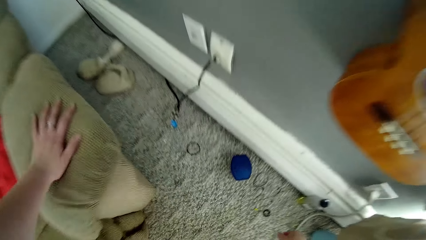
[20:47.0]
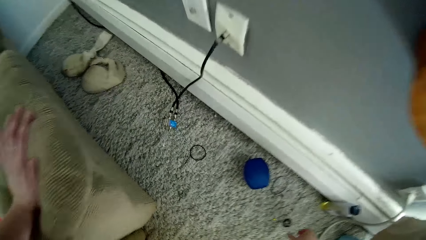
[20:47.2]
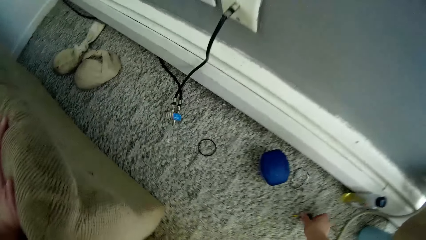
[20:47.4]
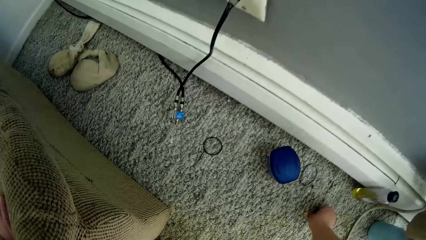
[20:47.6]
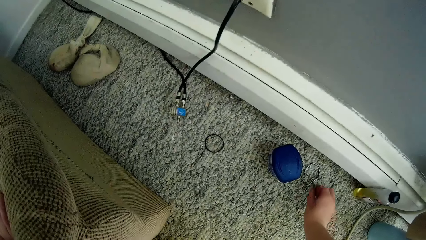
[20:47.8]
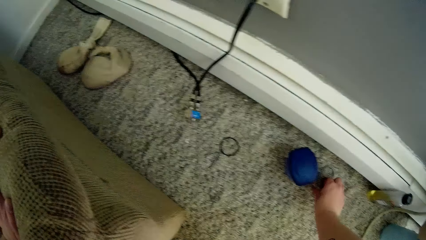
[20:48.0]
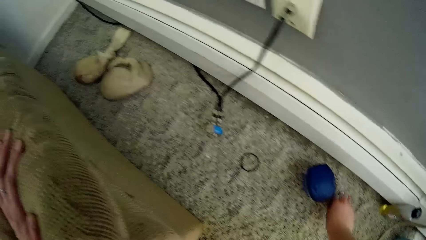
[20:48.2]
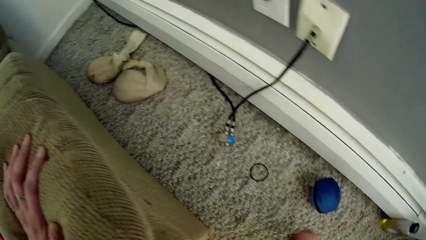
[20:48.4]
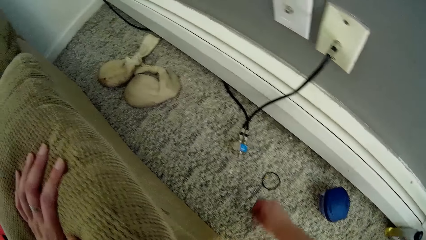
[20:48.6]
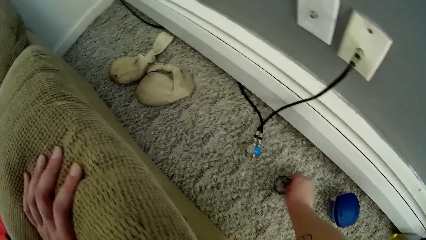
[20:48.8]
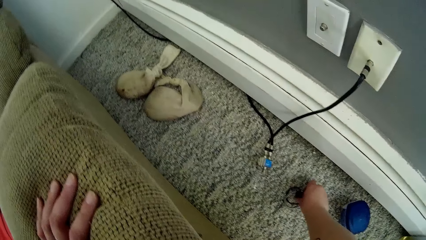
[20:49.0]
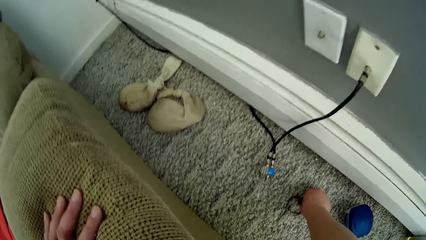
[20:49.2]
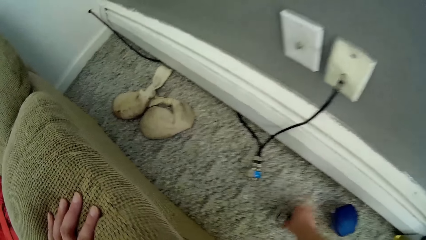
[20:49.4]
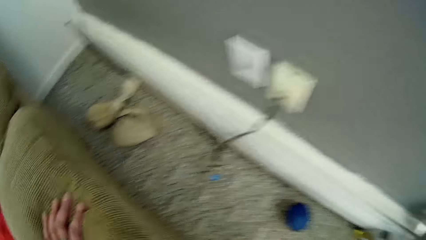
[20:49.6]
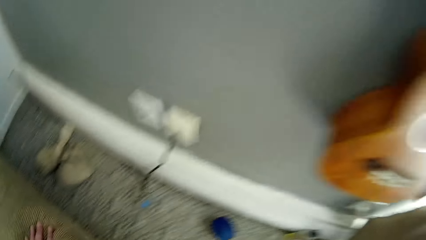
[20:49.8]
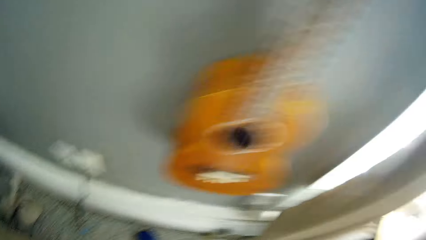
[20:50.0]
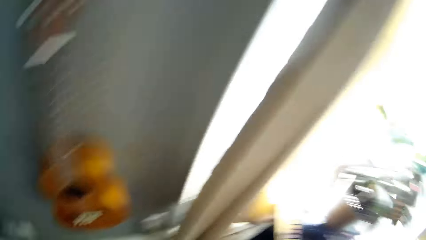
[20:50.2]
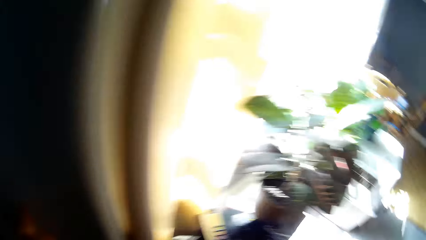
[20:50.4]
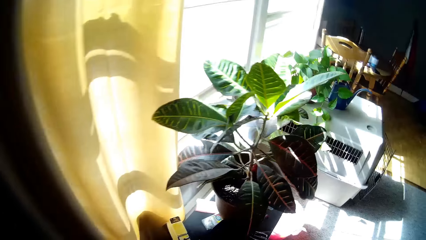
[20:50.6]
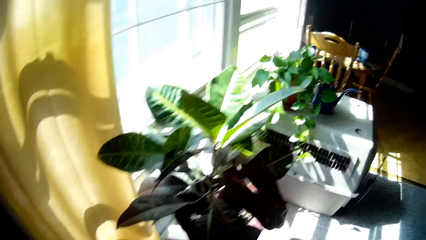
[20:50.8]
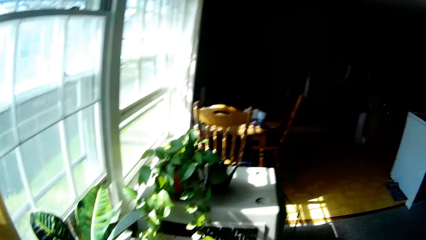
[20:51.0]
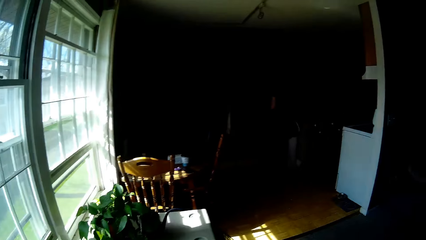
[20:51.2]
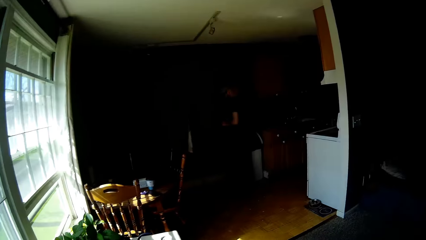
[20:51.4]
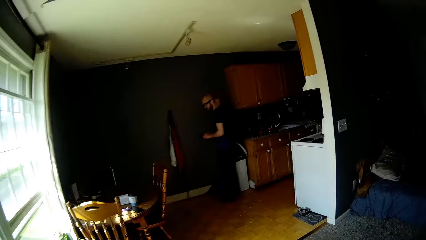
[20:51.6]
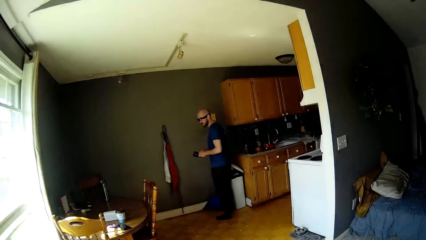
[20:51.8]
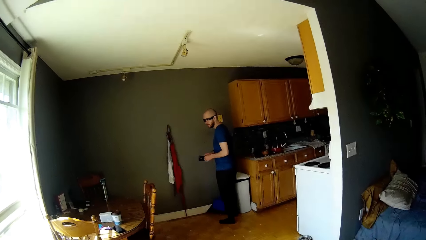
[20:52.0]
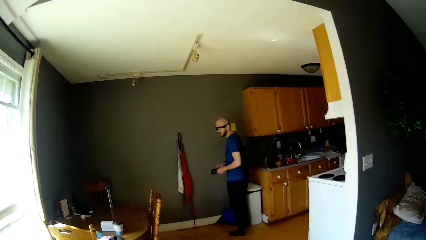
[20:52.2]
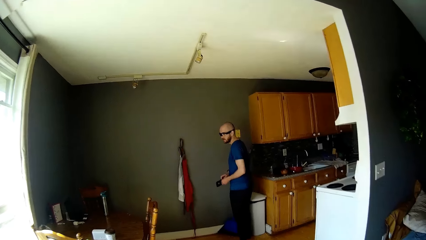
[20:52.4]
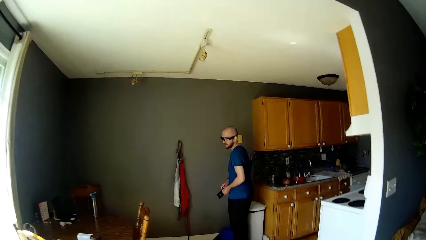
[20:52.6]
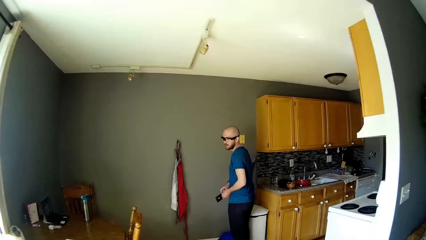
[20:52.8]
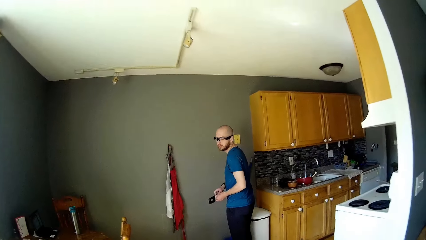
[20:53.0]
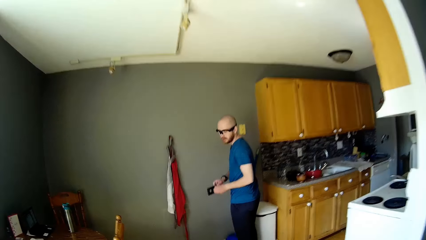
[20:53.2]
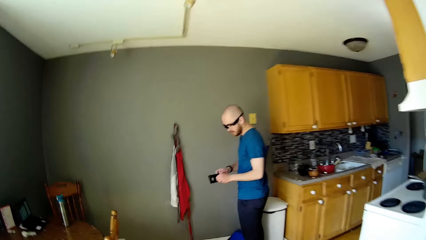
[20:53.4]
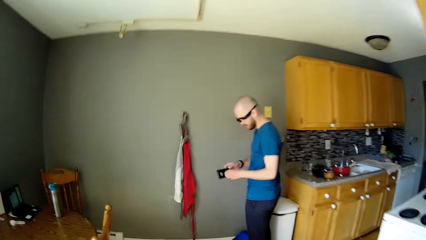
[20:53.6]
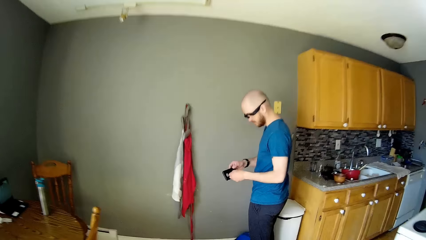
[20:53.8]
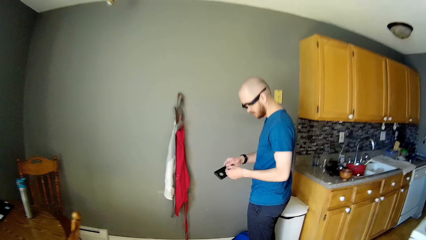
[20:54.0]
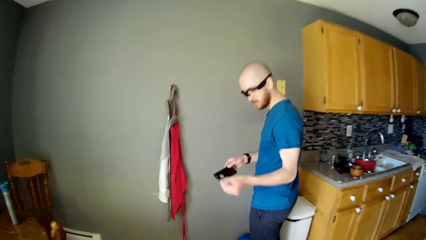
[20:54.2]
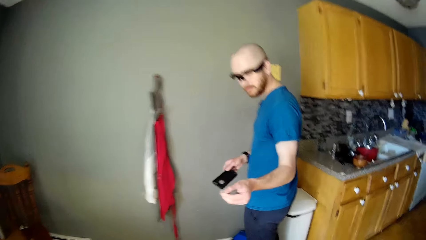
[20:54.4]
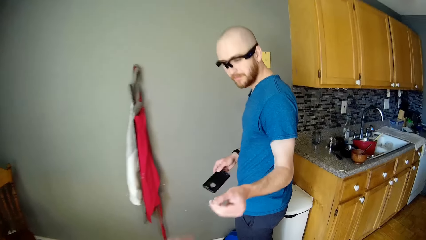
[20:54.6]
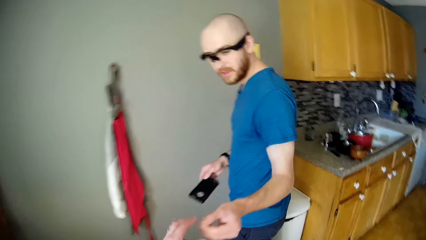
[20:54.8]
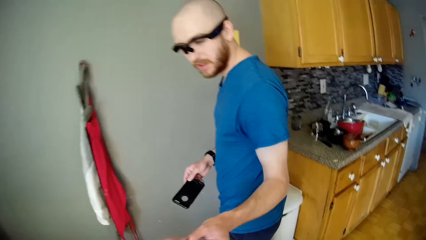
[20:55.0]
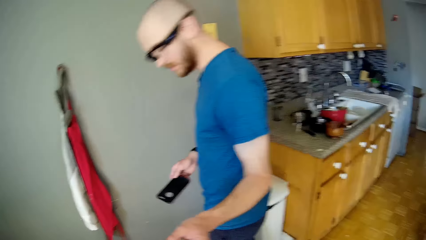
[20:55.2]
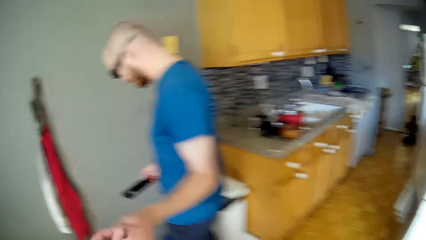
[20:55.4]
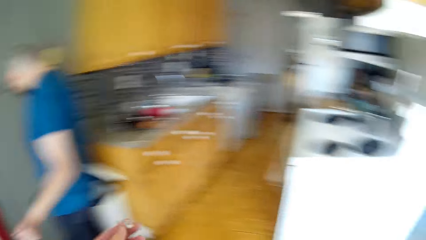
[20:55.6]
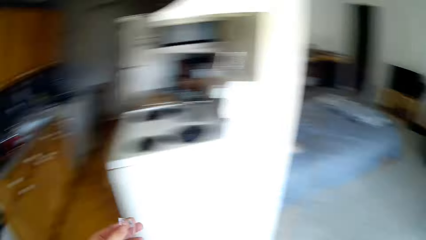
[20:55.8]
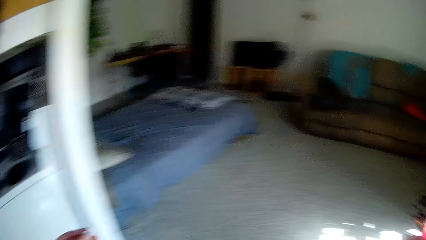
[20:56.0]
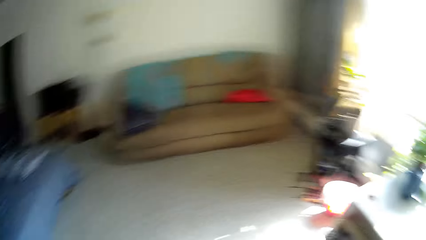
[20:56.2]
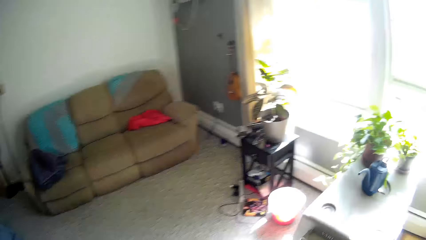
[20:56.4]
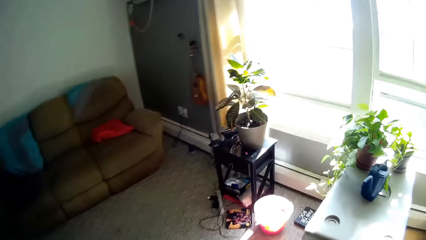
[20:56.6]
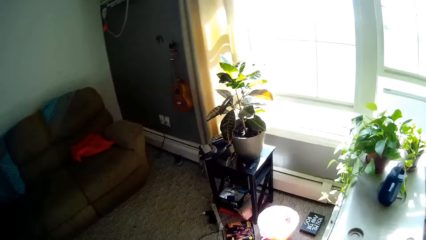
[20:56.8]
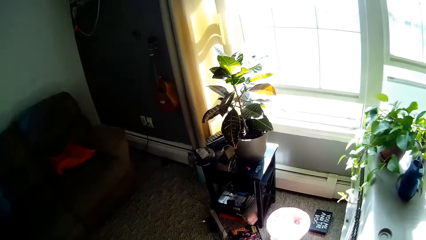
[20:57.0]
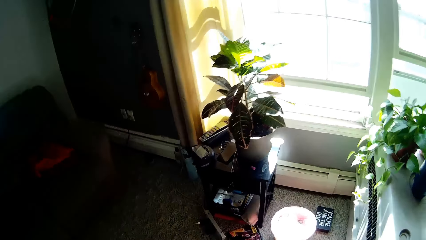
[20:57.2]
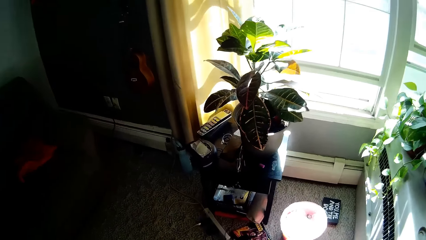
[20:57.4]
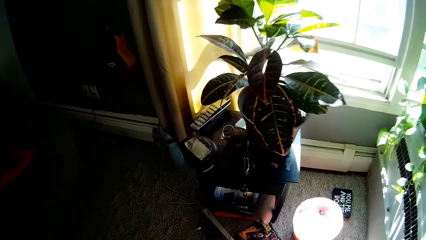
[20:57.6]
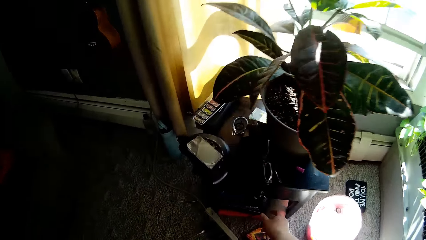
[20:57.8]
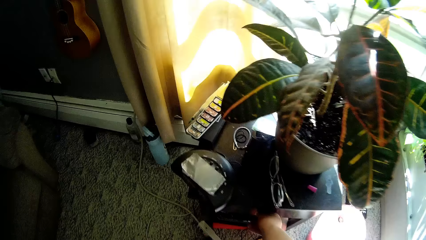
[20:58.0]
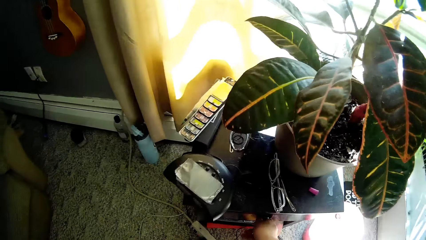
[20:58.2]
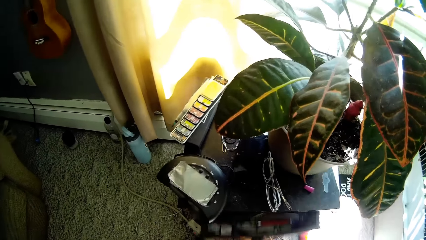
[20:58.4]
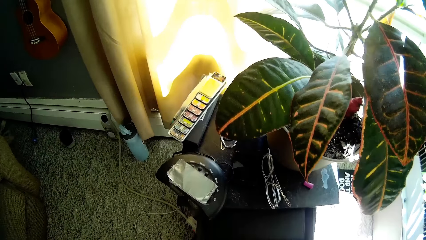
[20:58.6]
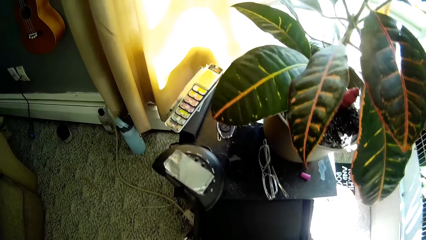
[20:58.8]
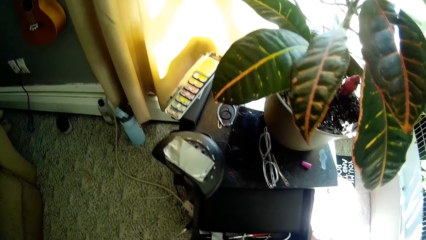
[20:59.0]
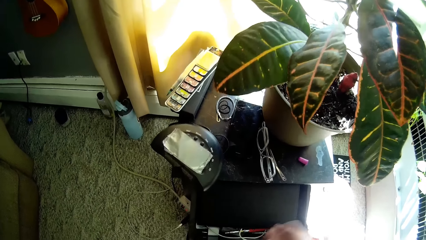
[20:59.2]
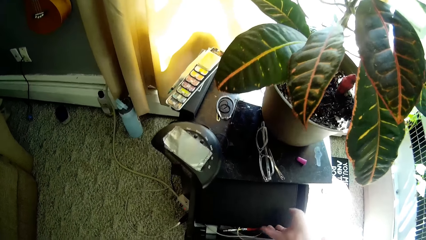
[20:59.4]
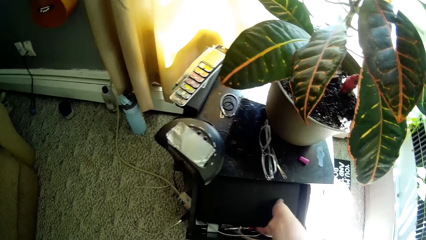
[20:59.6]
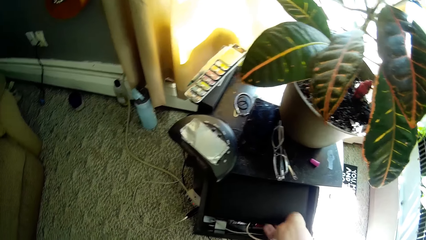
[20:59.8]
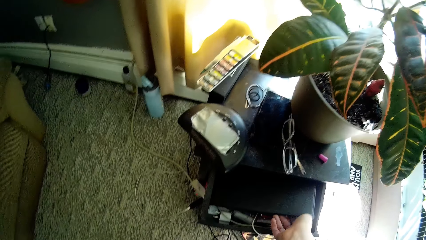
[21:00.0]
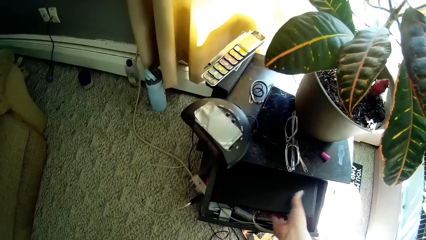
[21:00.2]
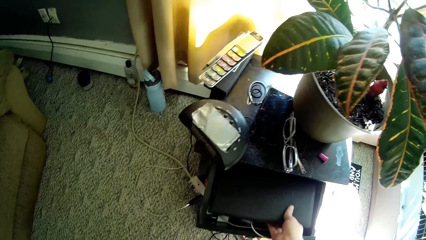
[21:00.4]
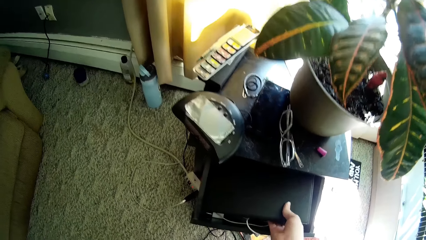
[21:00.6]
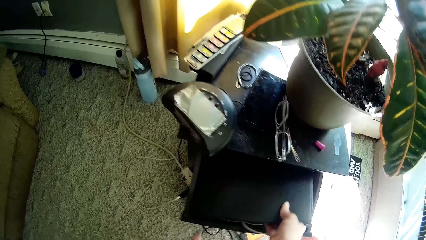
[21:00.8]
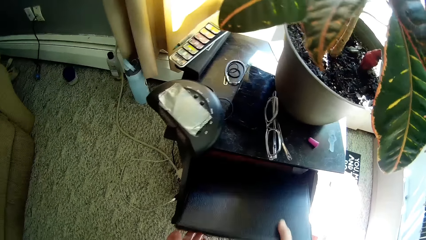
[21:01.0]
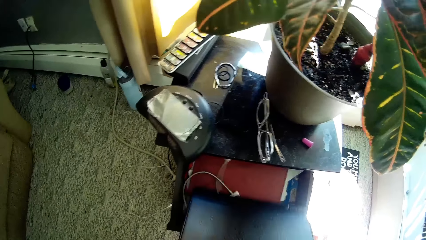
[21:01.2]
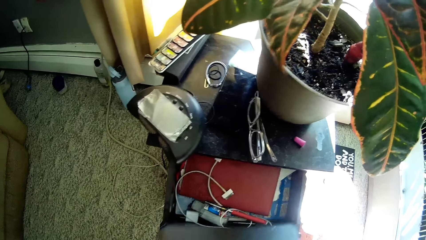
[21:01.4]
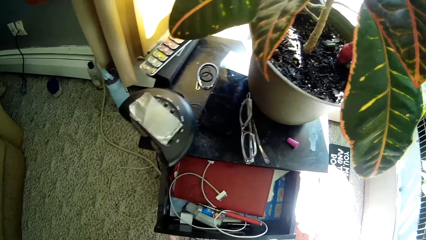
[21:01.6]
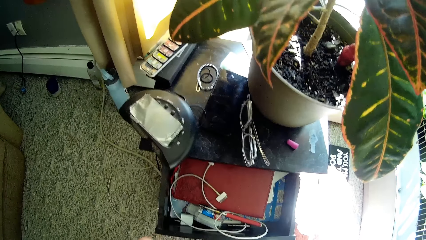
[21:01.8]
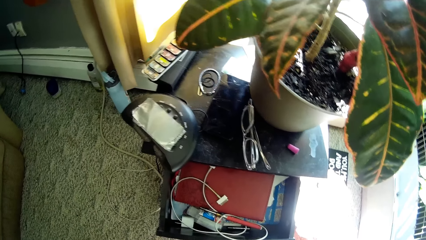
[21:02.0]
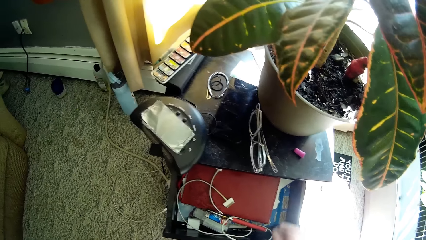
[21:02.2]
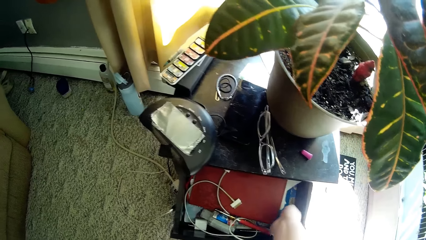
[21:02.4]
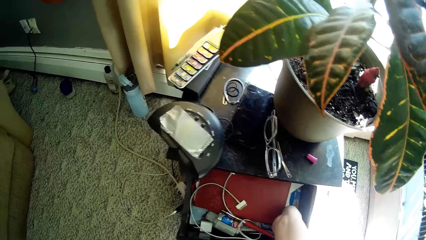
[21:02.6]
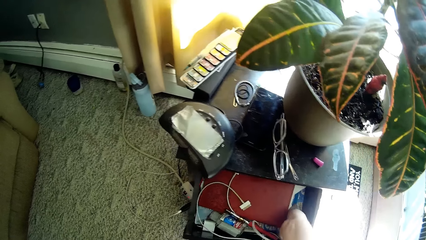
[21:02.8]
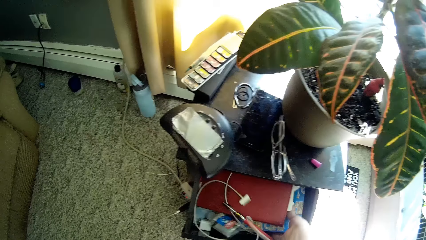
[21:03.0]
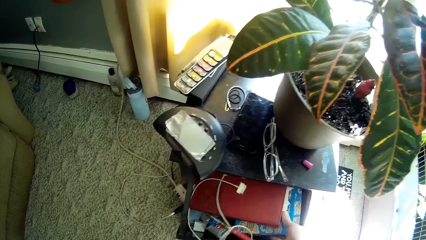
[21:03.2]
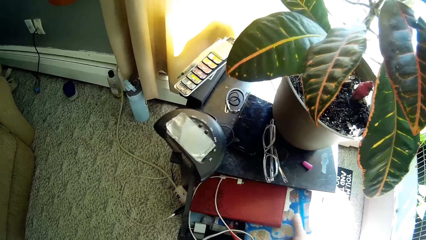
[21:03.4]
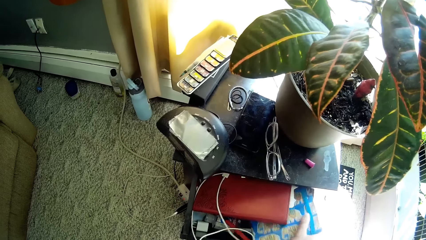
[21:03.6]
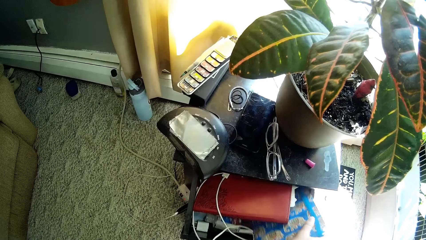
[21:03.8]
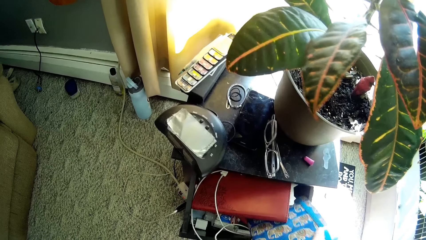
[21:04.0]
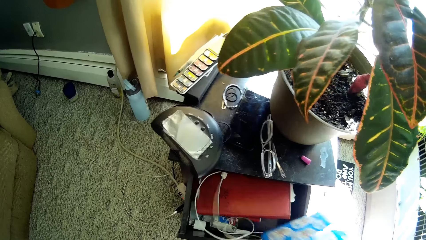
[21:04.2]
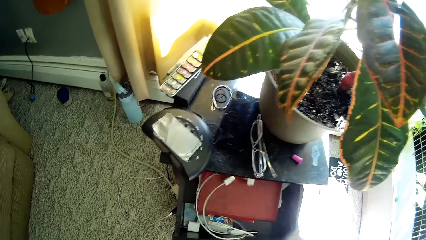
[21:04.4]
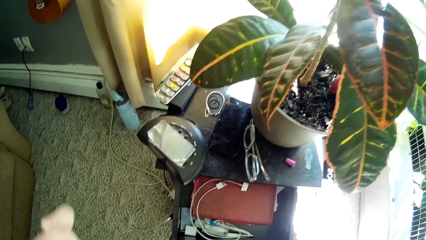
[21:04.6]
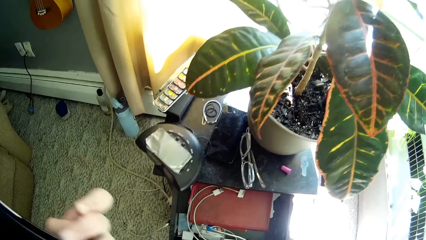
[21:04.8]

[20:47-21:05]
The camera wearer touches a couch with her left hand. She picks a hairband with her right hand on the floor. She picks the hairband again. She walks around. A man closes the trash bin. The man picks something. The man removes a sim from the phone with his left hand. The camera wearer picks something from the man. She walks around. She opens a drawer with her right hand. She picks a journal or book from the drawer with her right hand. She holds the book with the left hand. She picks an iPad from the drawer with her right hand.
